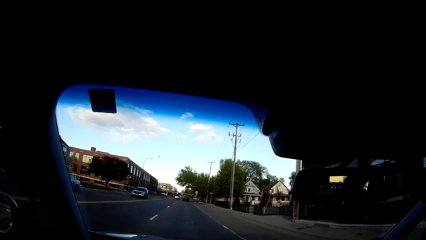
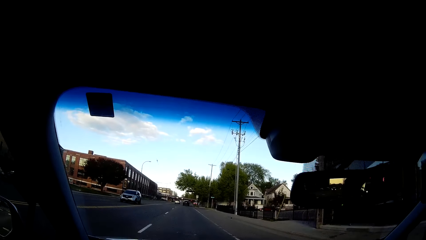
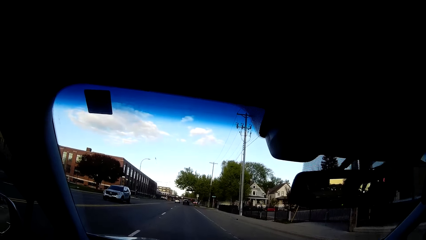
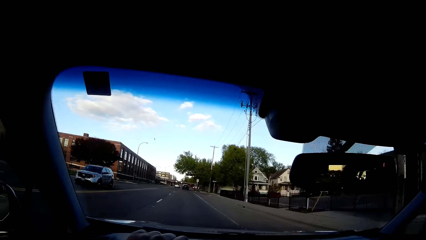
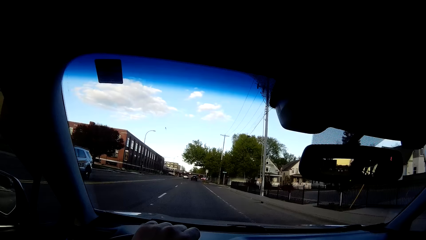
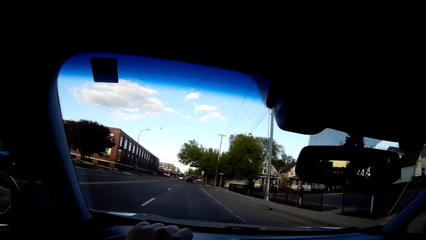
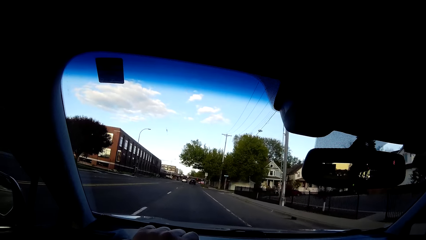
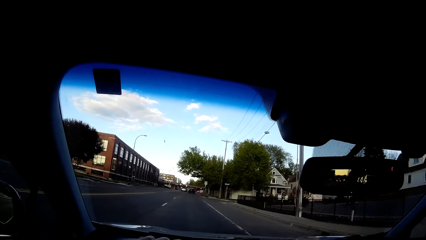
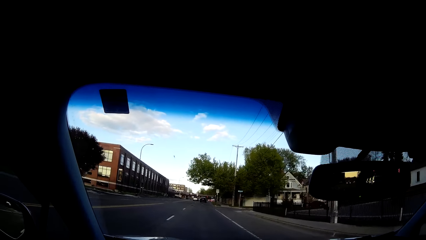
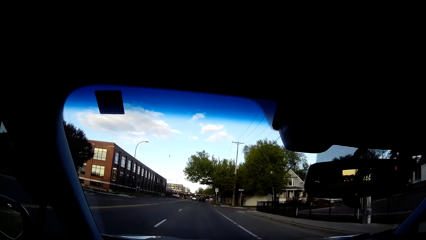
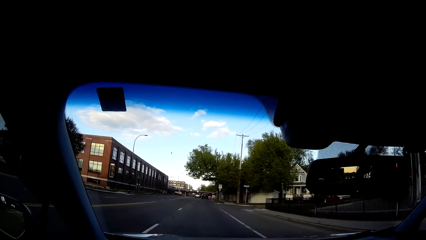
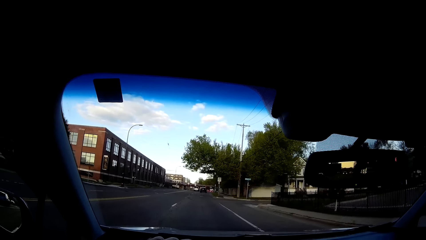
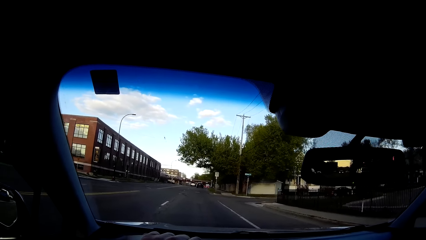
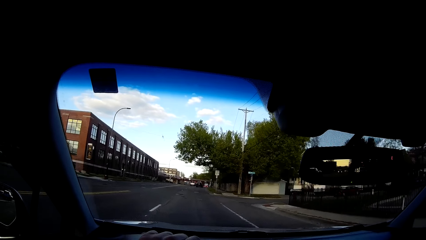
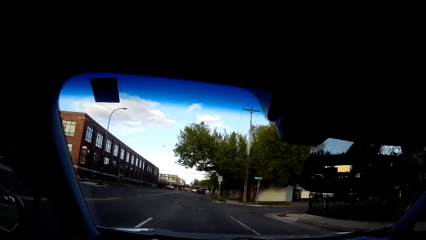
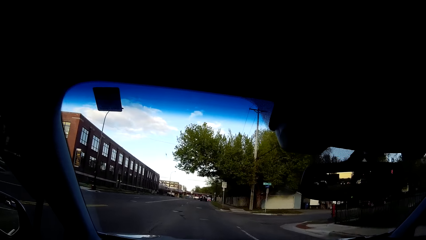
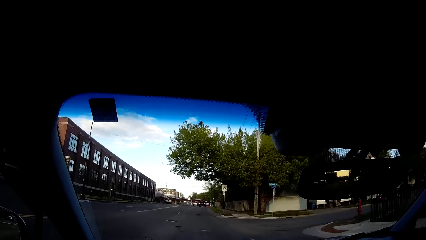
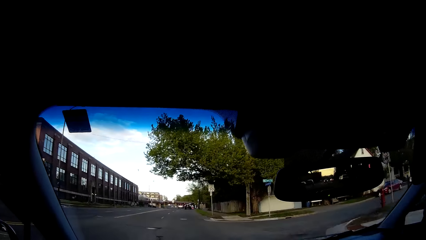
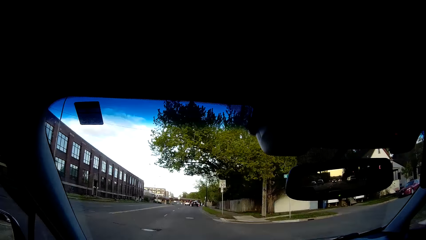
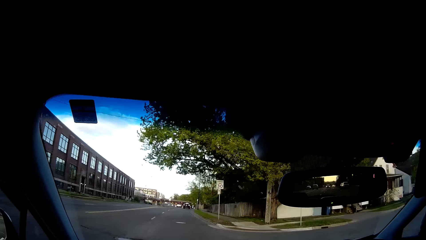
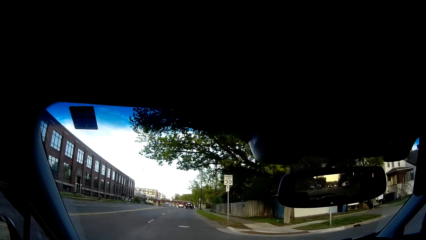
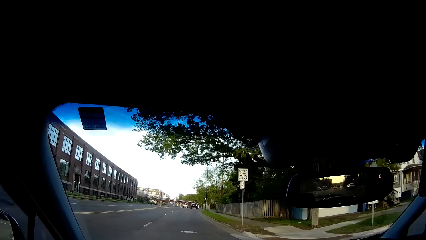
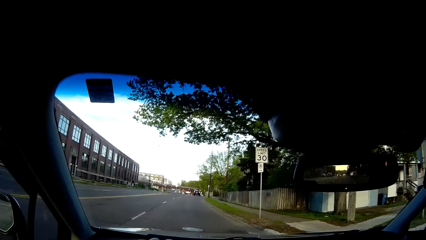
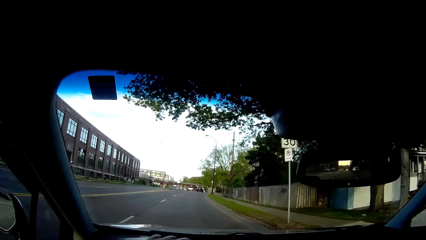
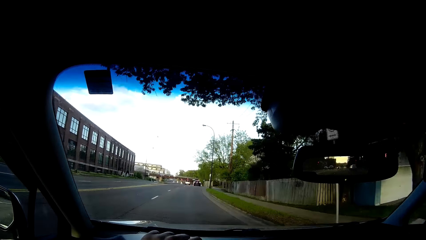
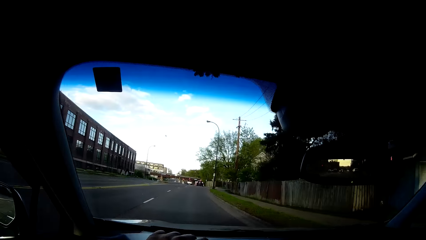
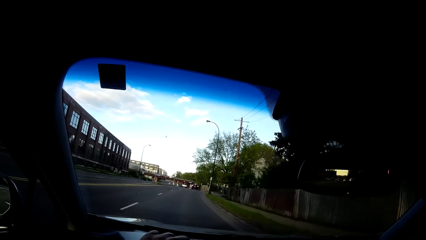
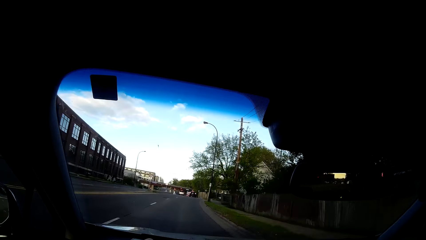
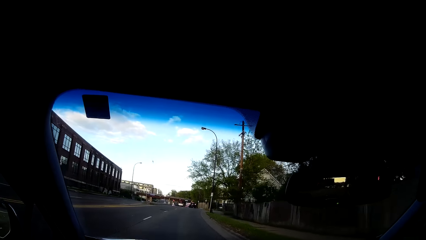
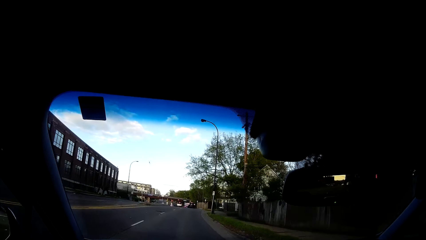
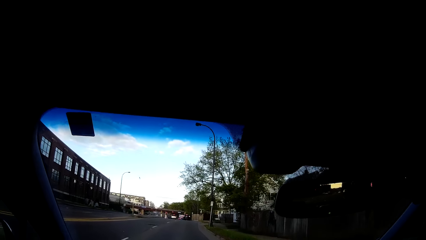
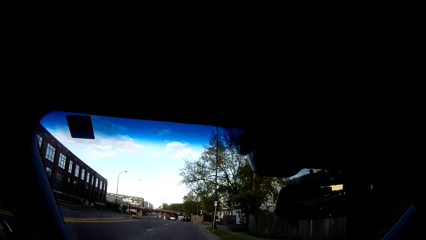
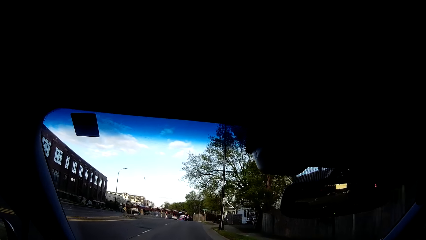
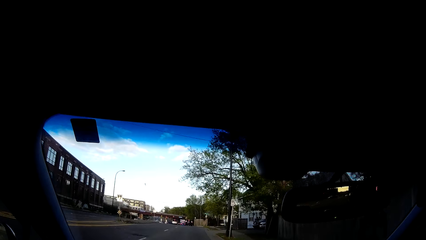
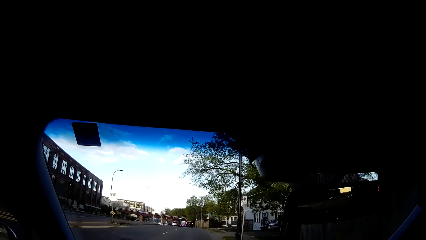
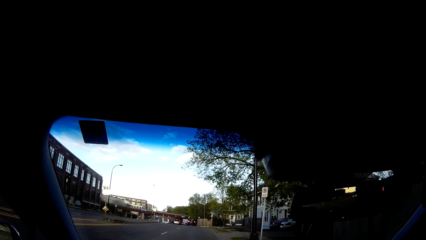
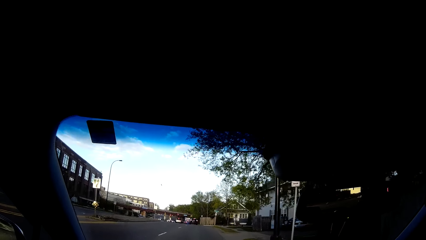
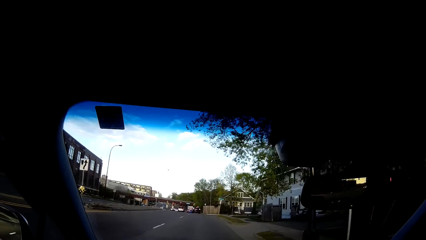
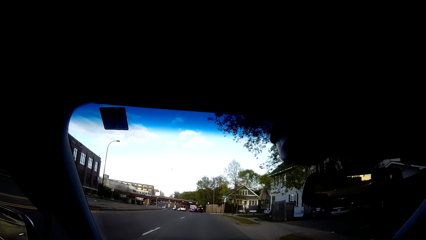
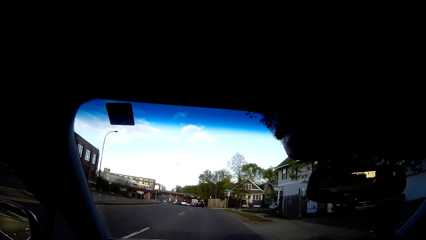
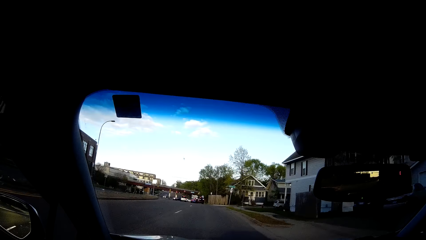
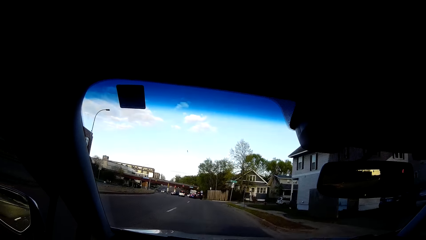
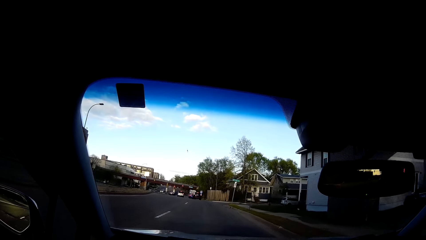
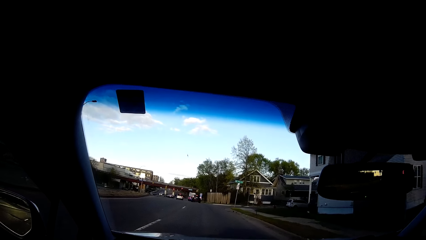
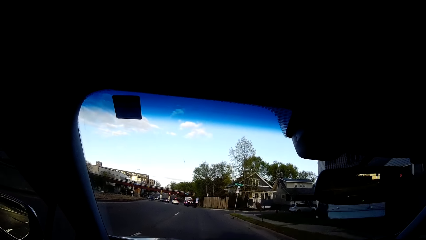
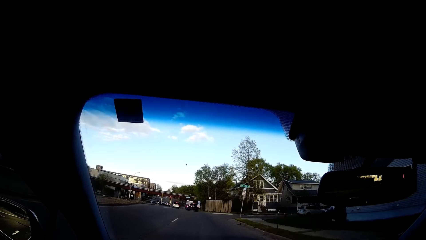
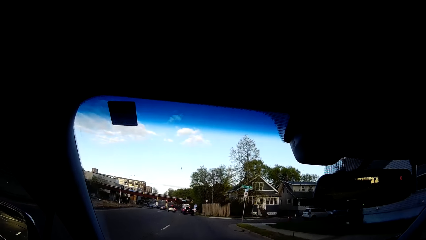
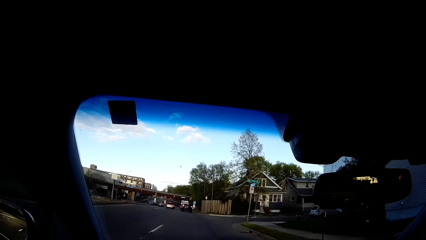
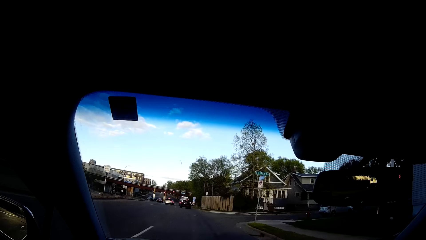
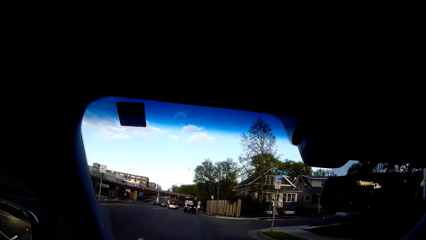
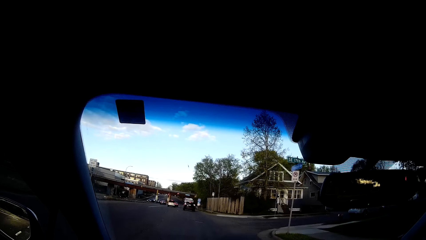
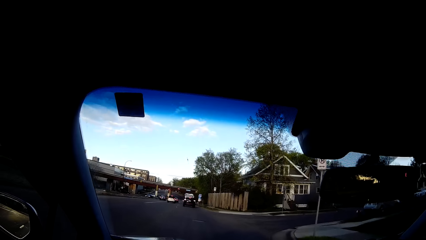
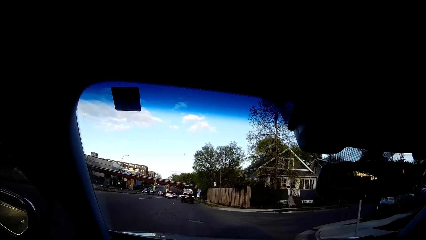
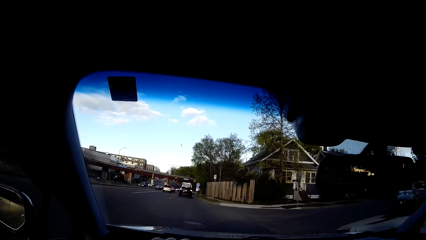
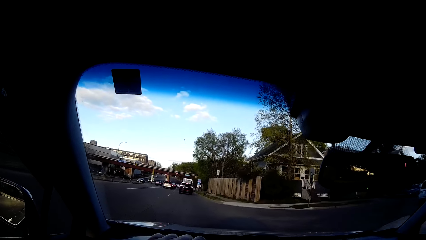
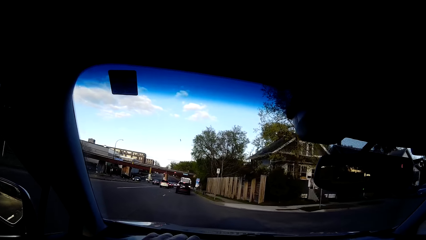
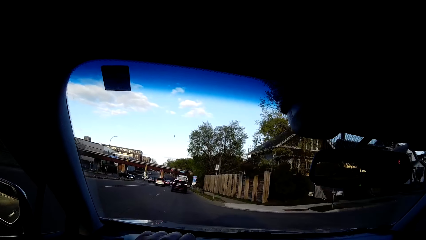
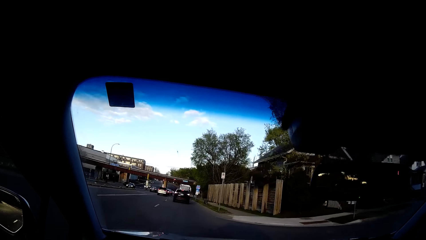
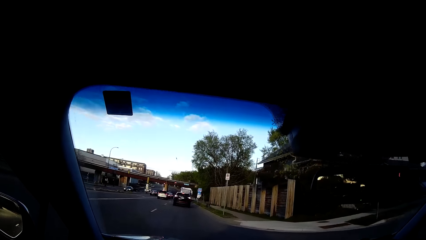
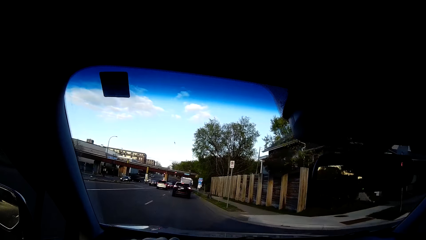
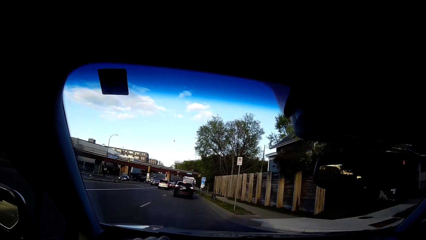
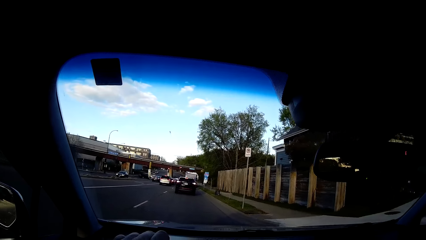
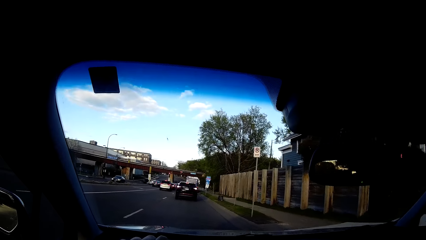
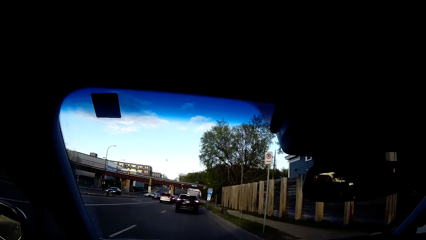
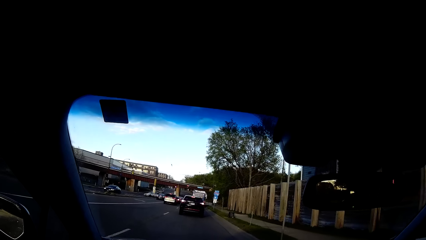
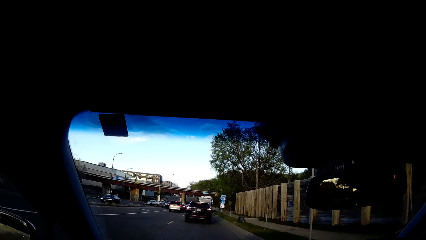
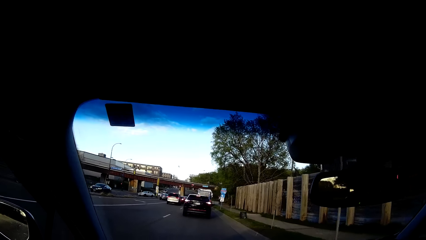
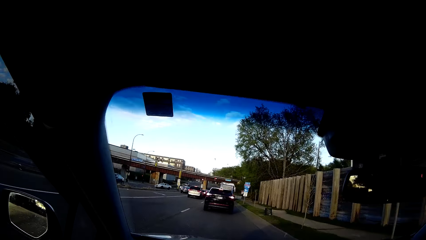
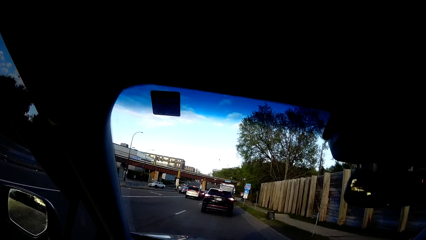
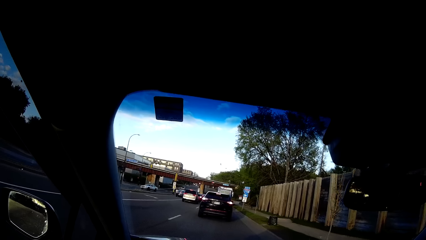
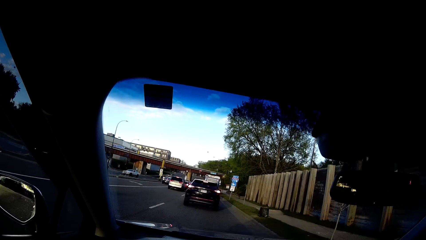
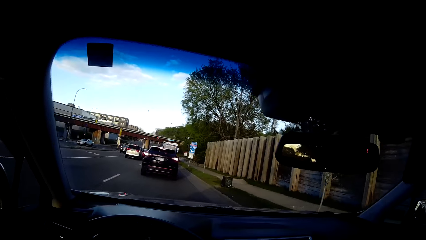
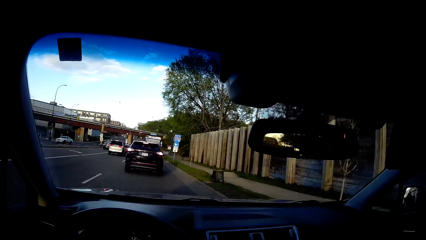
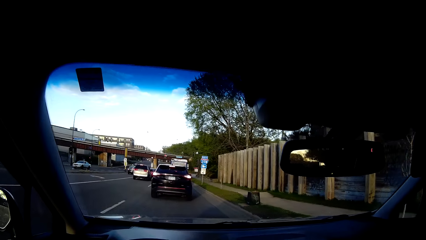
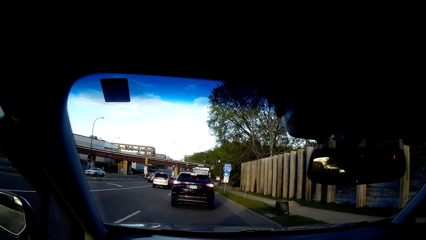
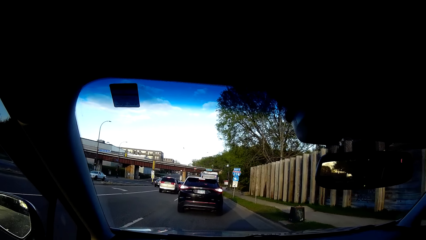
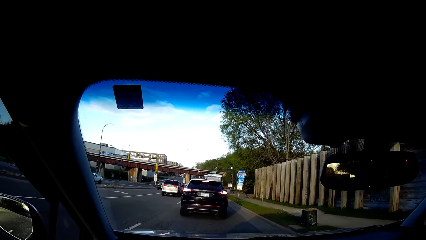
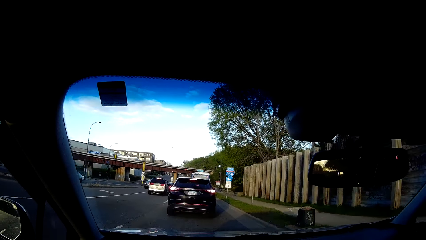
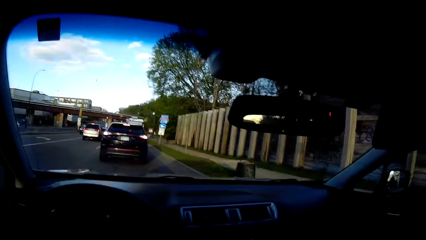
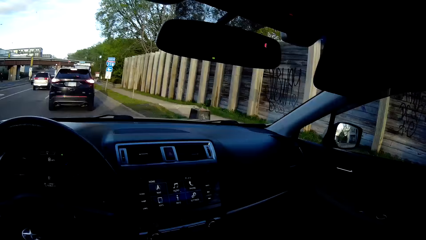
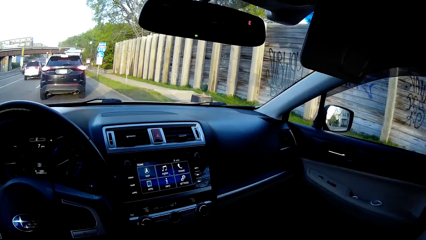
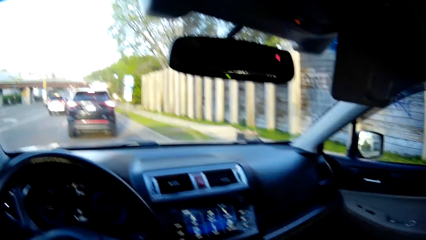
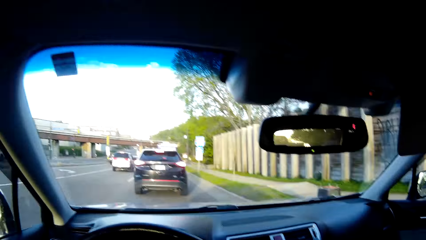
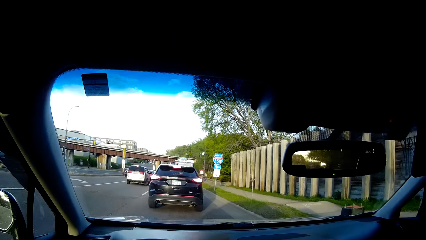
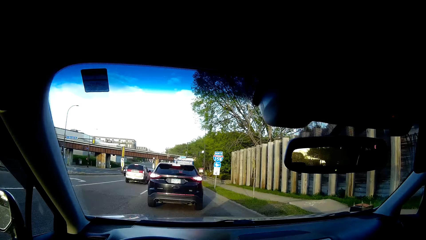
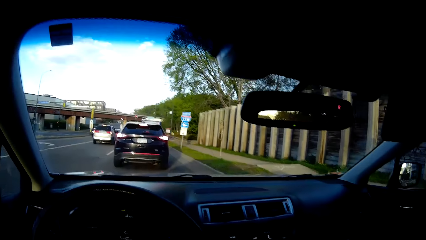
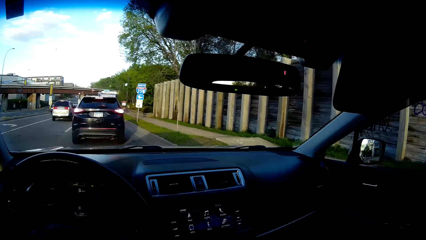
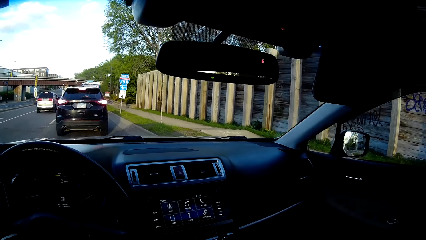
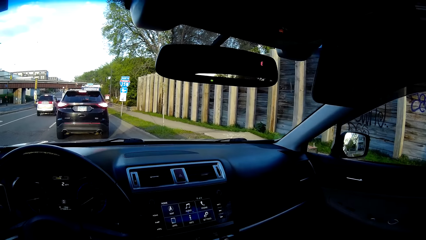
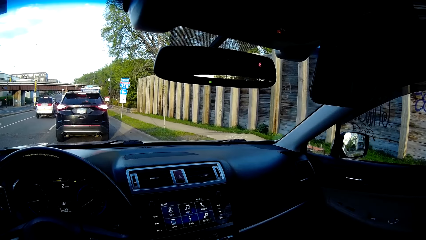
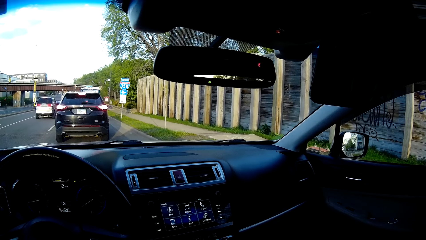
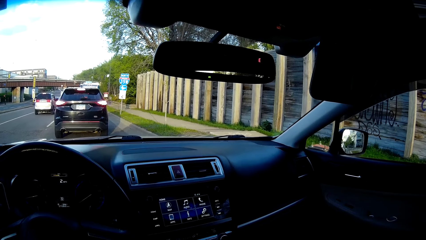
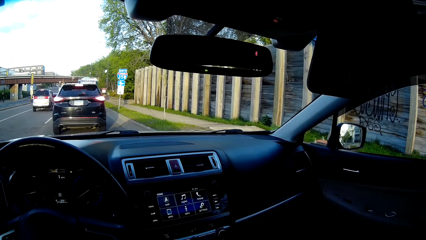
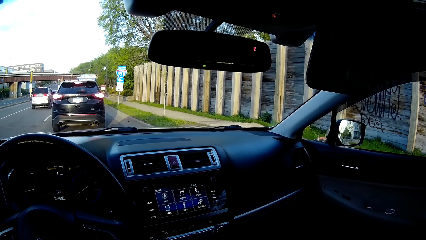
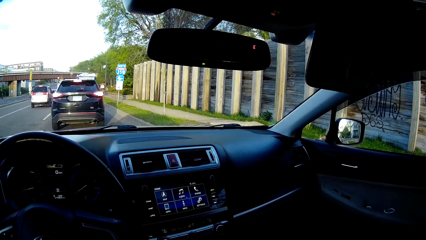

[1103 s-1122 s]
The camera wearer holds the steering with his left hand. He stops in front of a black car for the traffic light. He slows the car down.
